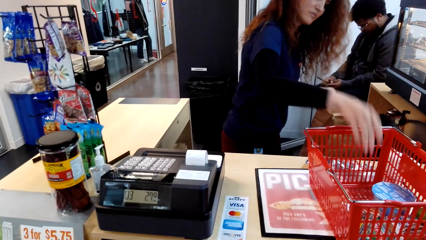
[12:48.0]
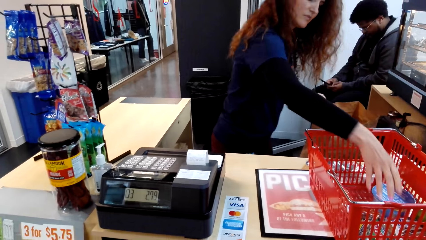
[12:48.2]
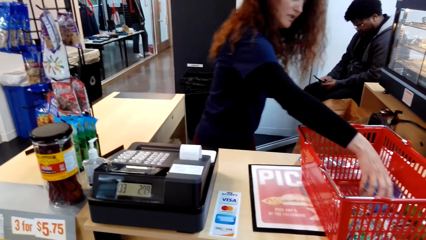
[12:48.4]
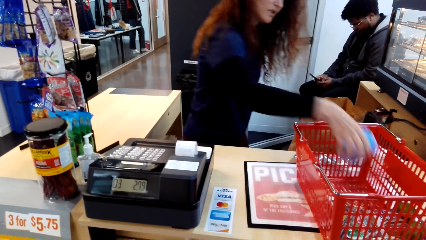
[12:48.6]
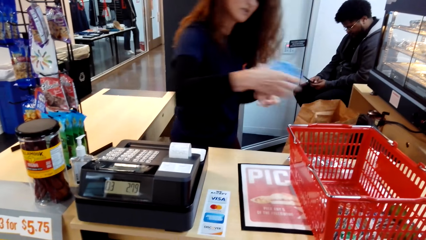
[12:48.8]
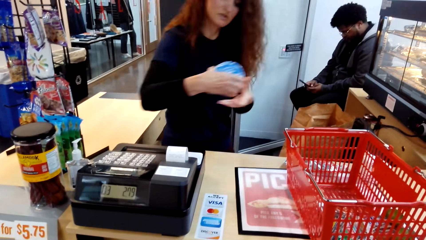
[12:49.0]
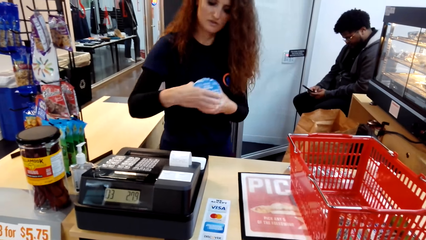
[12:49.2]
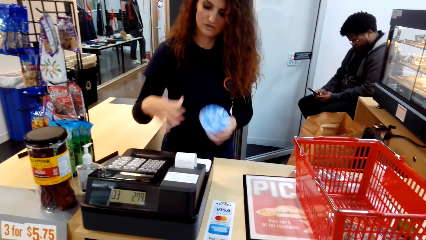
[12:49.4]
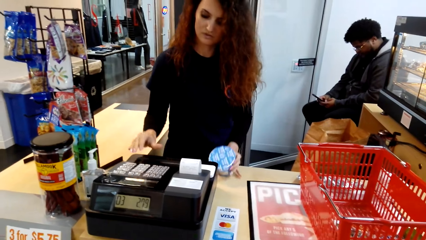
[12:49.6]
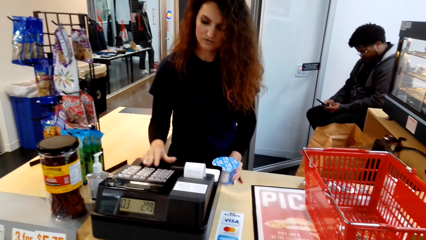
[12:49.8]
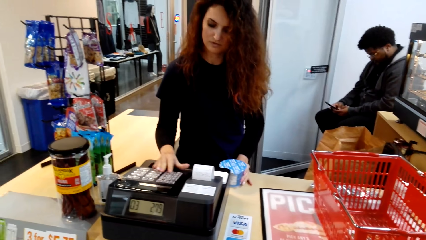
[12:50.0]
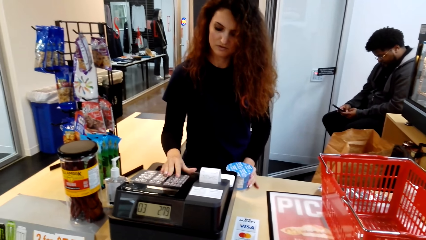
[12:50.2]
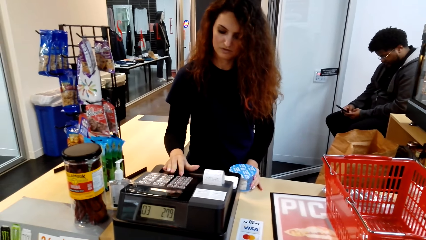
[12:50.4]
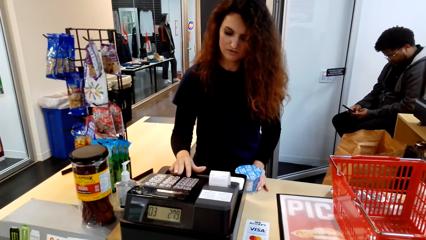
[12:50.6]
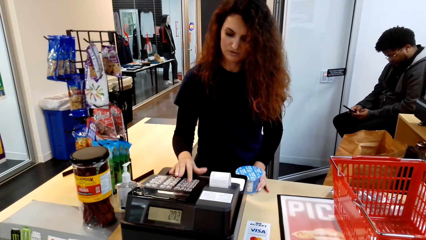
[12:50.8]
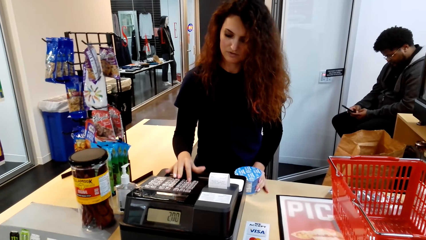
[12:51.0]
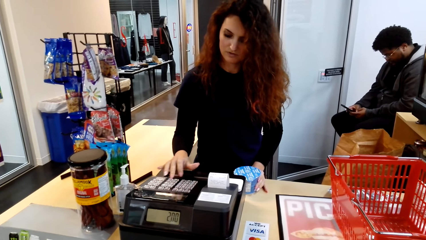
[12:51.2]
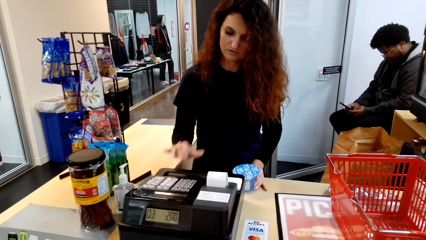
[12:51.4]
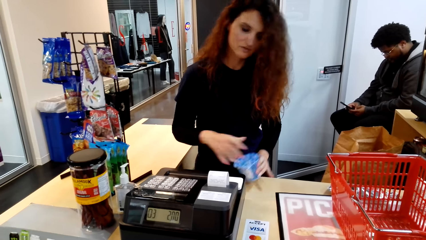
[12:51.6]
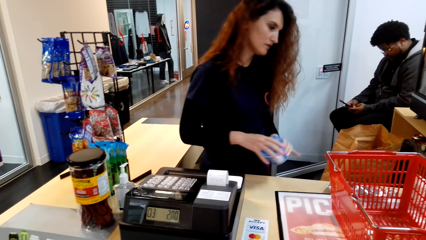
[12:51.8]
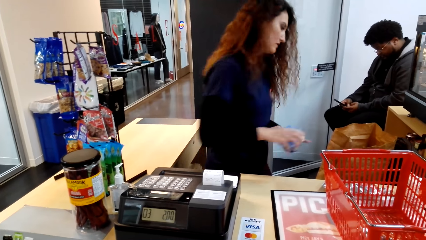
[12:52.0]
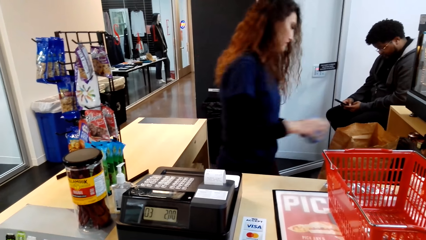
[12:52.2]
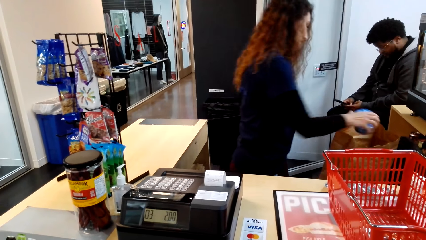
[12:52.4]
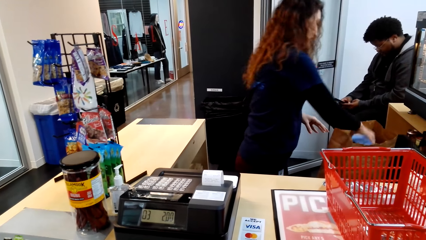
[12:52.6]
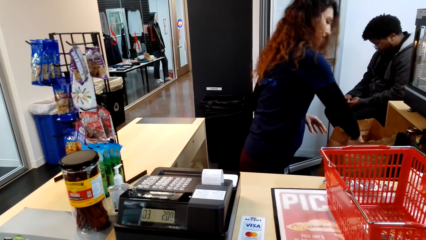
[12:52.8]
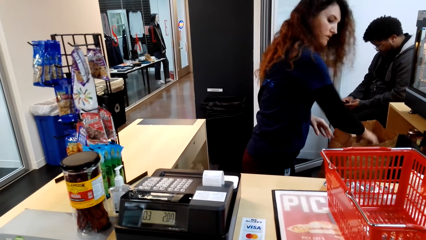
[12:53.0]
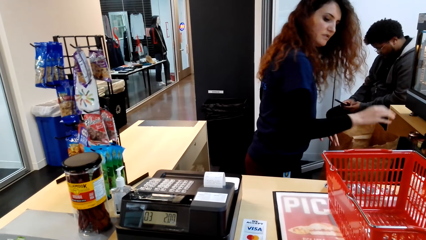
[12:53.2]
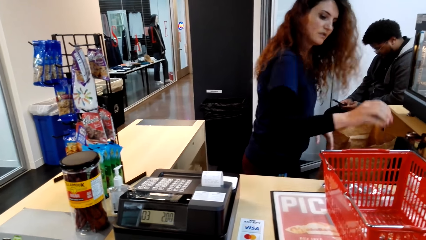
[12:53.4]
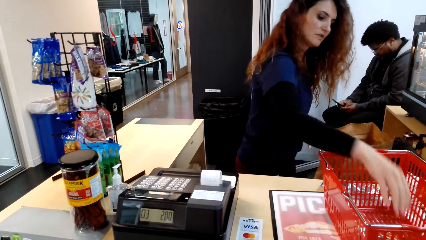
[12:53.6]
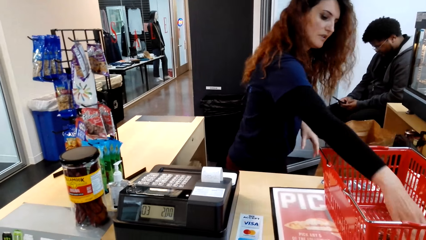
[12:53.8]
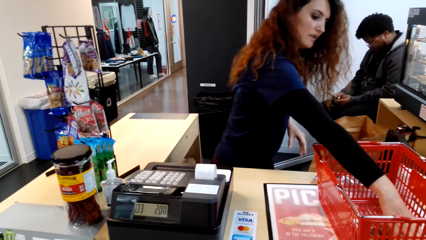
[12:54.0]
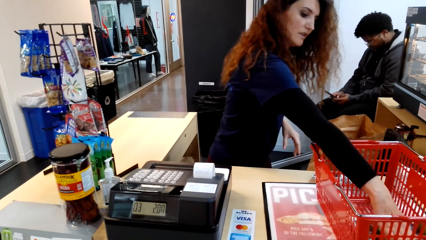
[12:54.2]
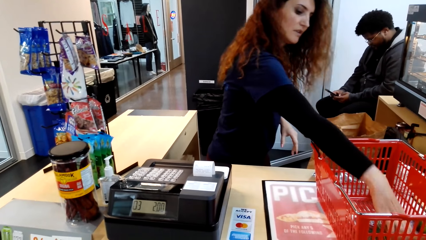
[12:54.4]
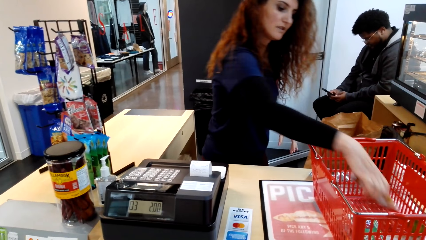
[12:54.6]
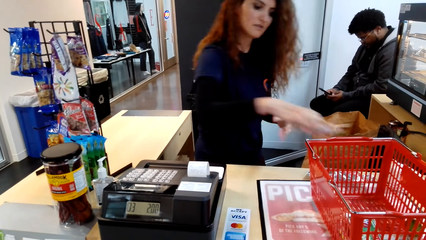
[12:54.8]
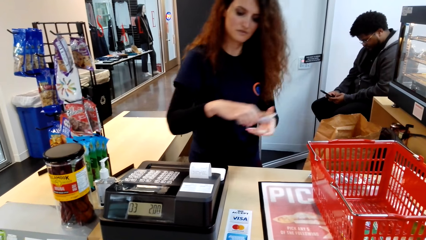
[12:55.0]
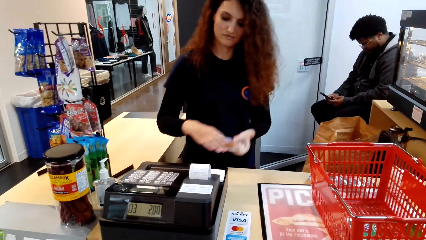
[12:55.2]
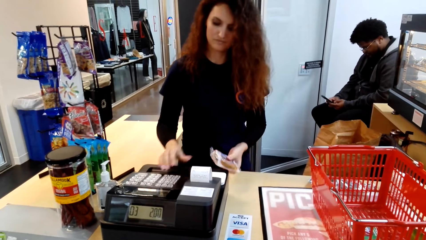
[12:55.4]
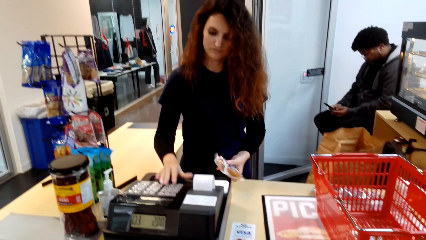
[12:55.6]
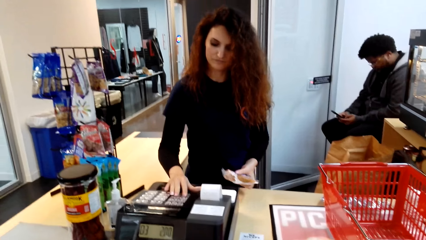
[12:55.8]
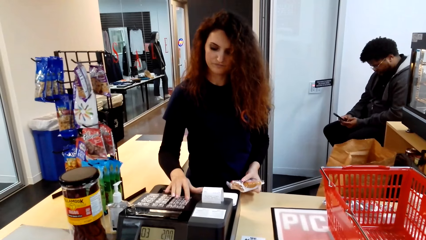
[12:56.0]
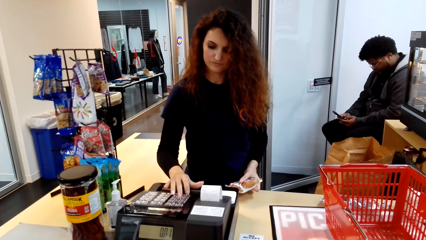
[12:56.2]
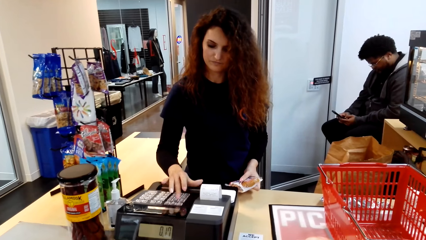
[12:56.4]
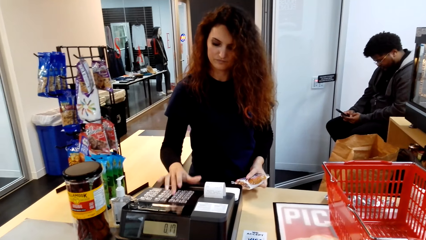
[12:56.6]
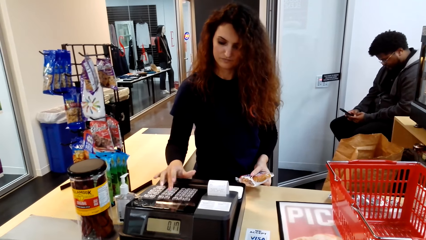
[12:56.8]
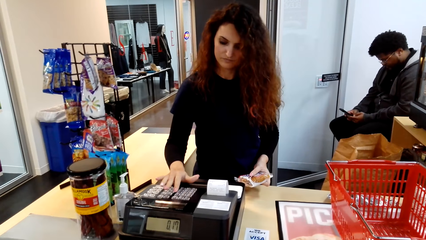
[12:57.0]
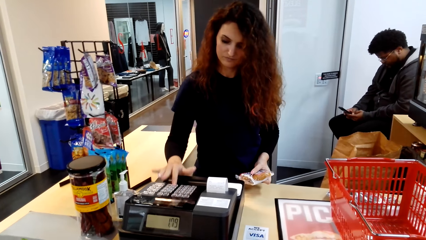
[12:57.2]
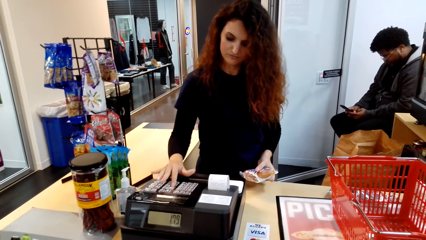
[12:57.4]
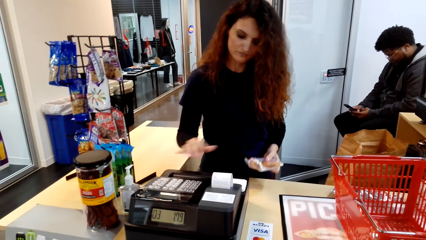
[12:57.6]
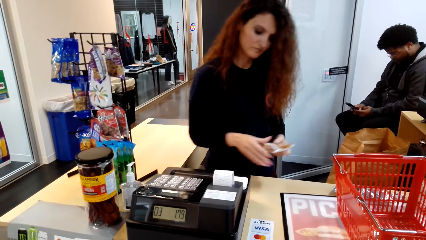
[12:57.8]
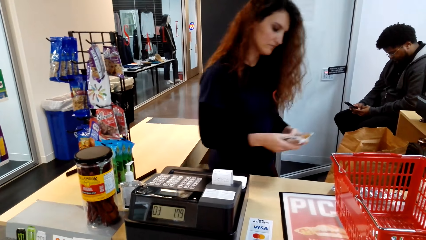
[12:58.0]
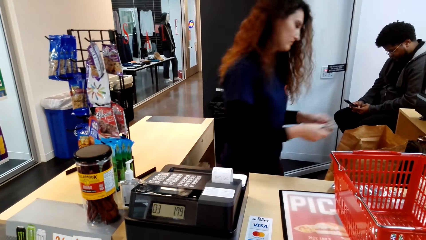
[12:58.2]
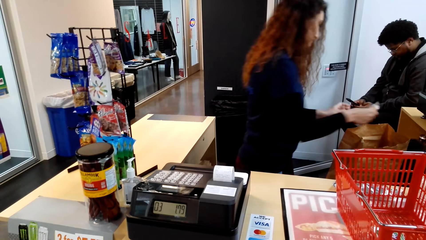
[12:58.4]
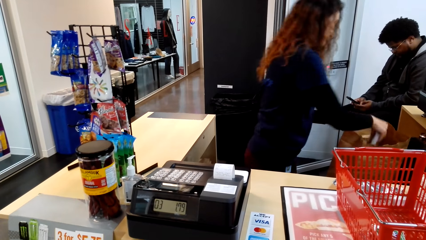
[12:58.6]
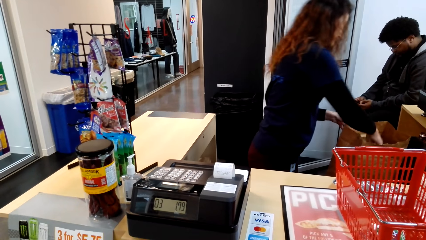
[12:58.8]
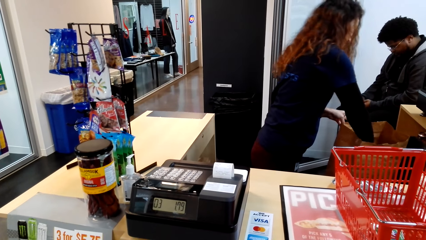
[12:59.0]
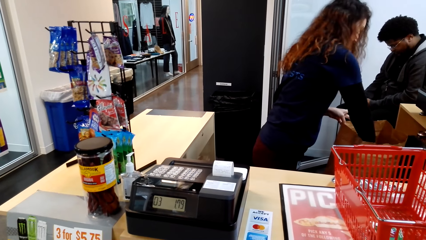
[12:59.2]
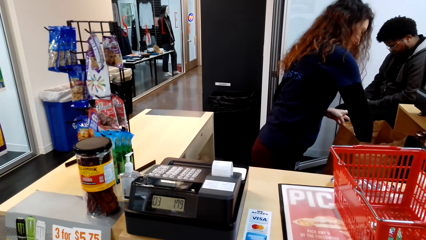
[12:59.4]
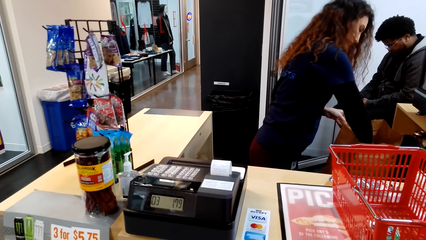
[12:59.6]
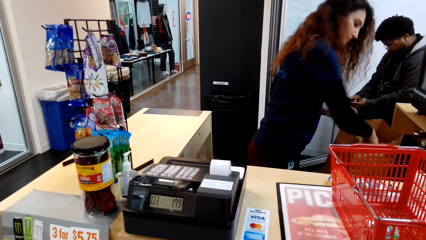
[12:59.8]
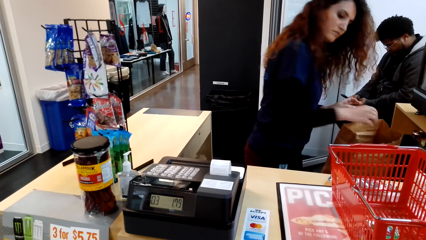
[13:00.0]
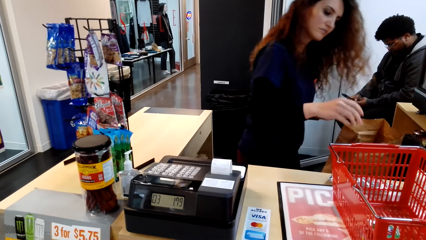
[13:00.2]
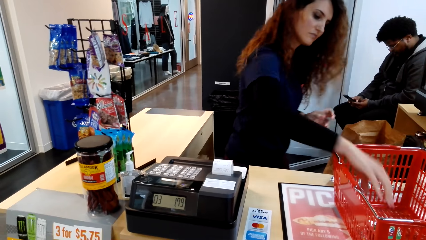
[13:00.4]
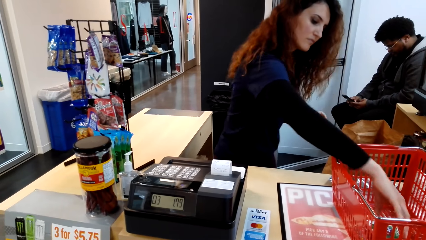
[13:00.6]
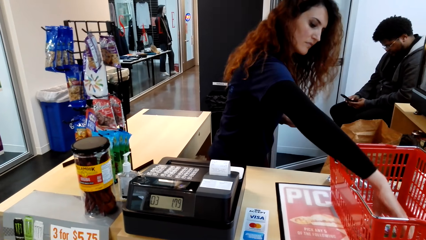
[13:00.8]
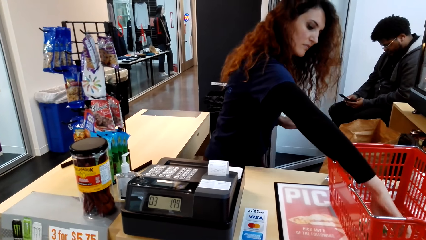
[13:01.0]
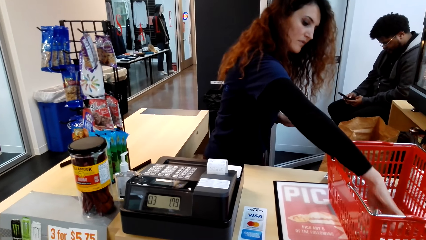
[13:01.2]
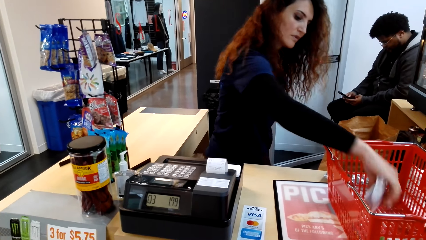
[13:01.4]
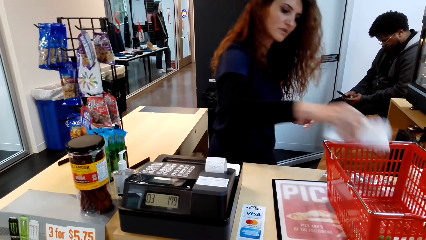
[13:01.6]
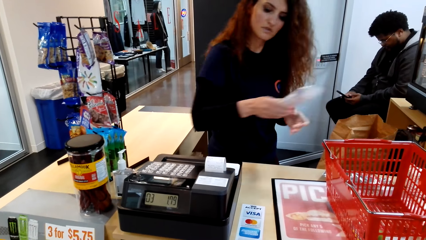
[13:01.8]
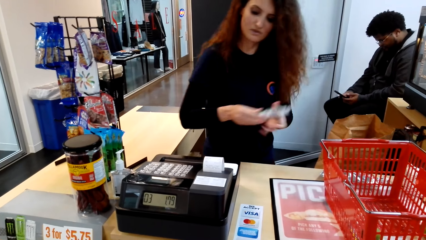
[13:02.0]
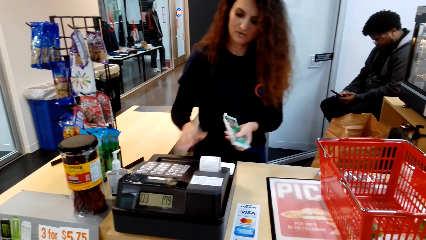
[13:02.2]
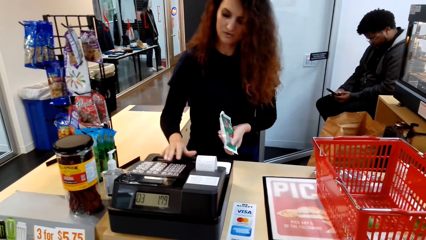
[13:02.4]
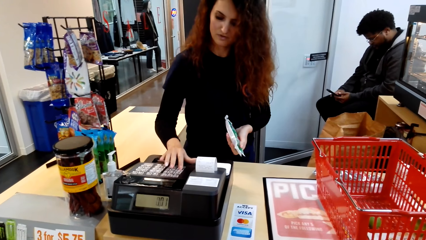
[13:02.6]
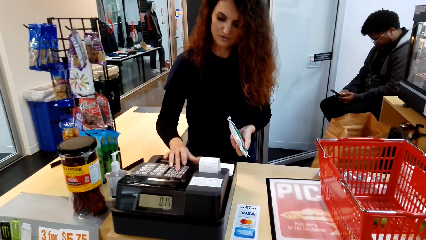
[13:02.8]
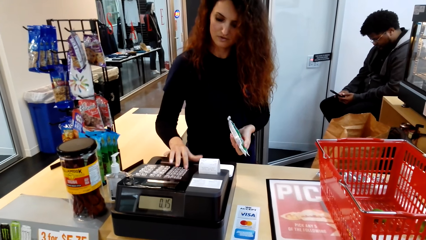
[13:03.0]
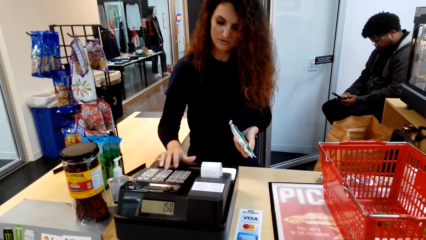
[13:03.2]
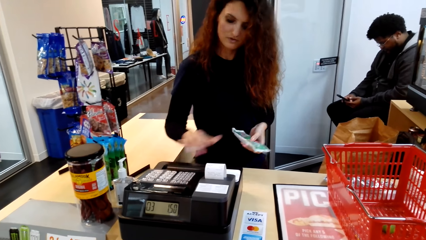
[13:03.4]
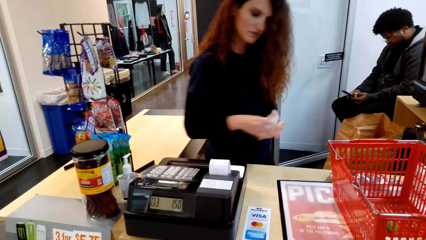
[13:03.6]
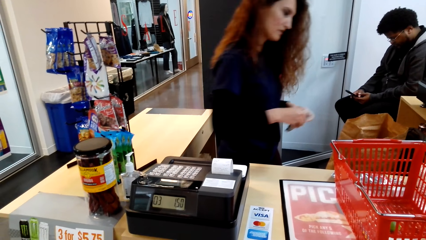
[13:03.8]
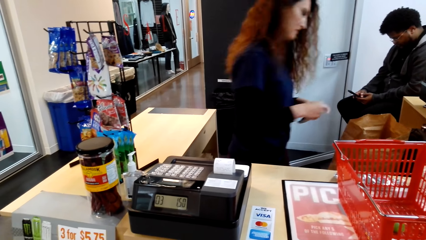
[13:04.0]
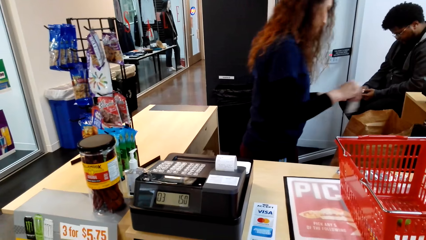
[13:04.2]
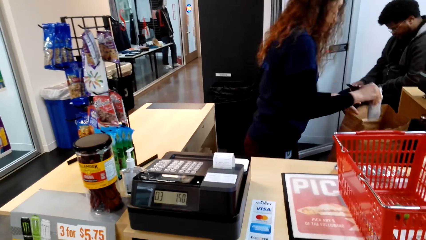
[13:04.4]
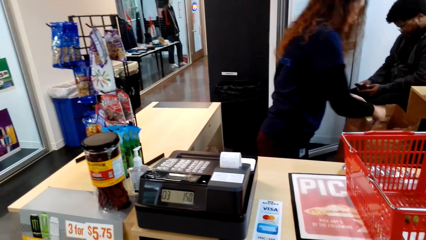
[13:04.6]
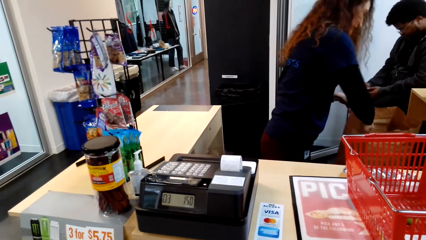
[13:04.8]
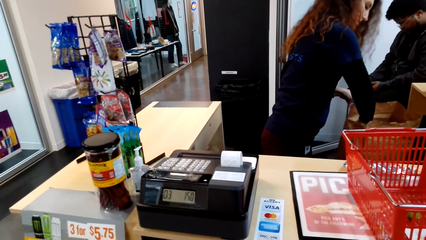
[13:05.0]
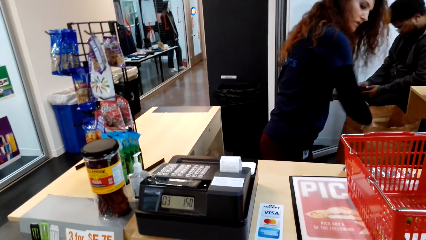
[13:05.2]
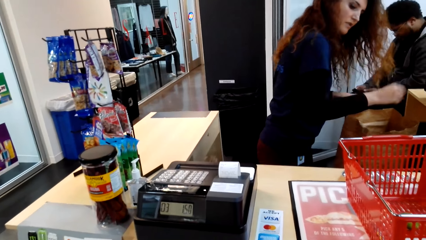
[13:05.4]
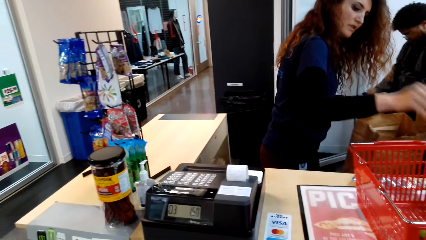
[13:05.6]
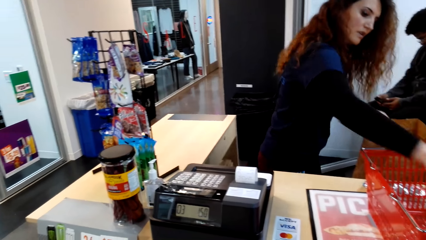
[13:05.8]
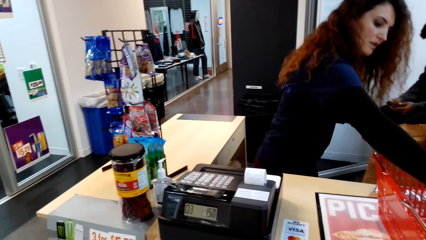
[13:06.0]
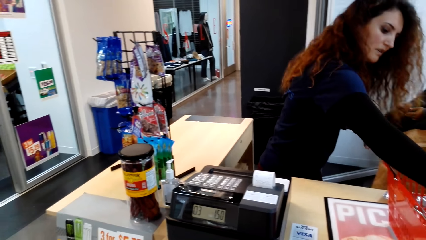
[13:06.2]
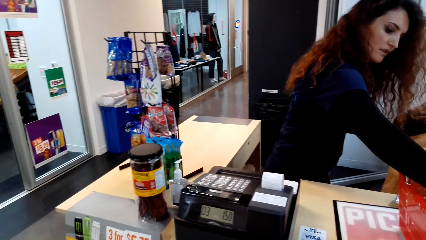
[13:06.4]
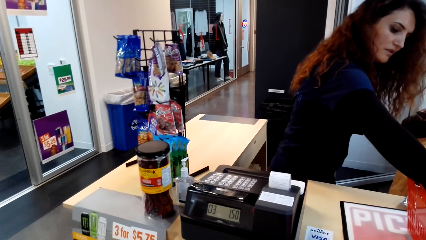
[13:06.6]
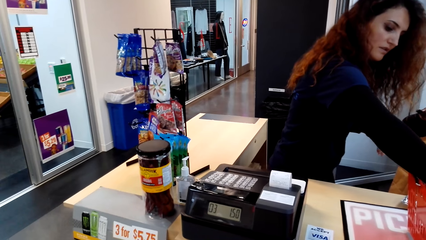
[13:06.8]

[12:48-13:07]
A man picks up a tin in a trolley. The man presses buttons. The man puts the tin on a package bag. The man picks up a package on the trolley. The man presses the buttons. The man puts the package on the package bag. The man picks up a package on the trolley. The man presses the buttons. The man puts the package on the package bag.
